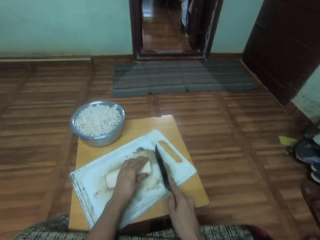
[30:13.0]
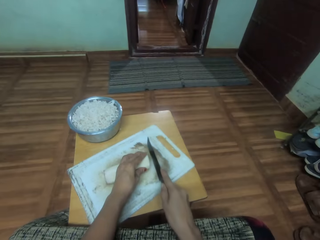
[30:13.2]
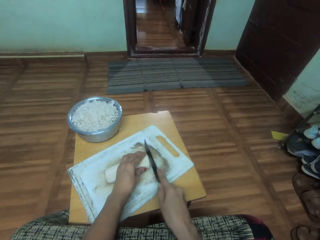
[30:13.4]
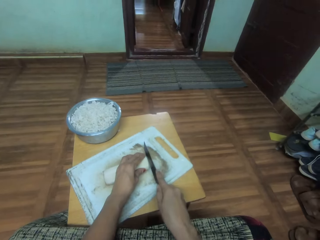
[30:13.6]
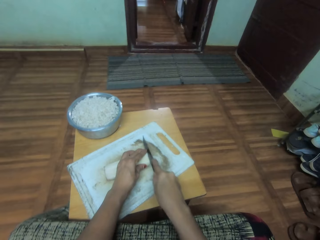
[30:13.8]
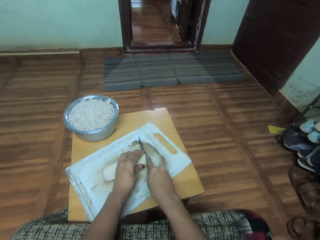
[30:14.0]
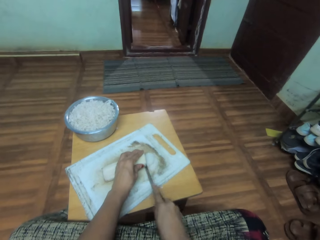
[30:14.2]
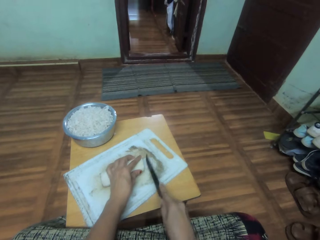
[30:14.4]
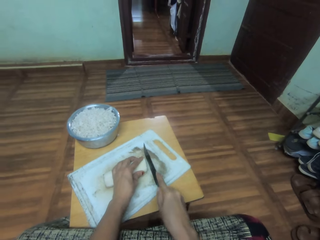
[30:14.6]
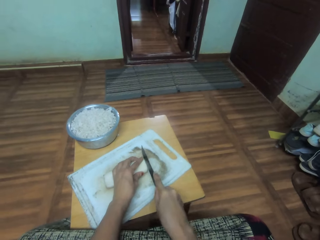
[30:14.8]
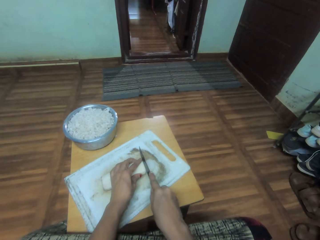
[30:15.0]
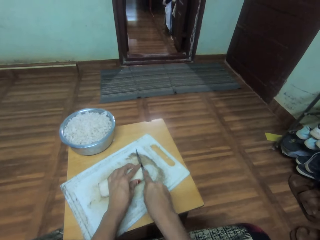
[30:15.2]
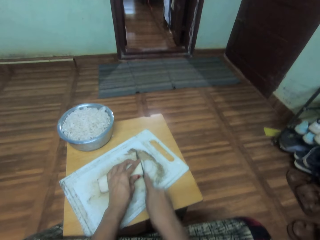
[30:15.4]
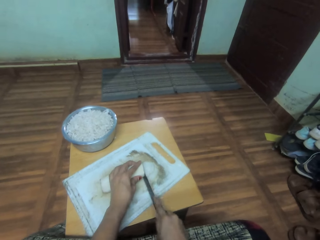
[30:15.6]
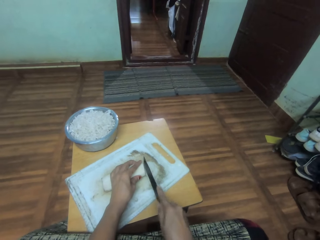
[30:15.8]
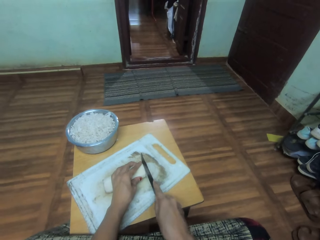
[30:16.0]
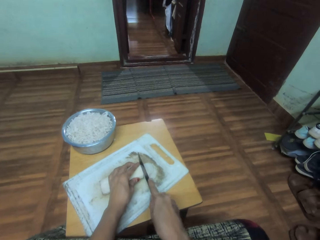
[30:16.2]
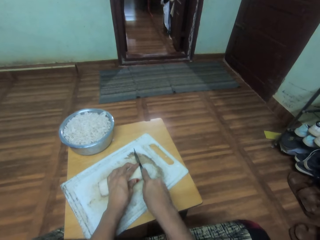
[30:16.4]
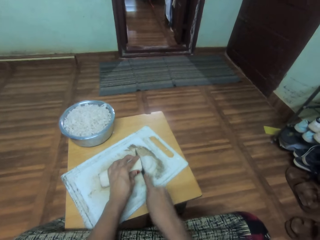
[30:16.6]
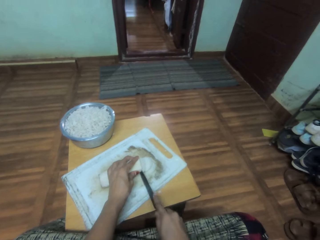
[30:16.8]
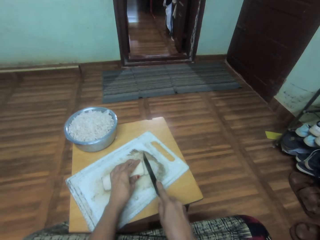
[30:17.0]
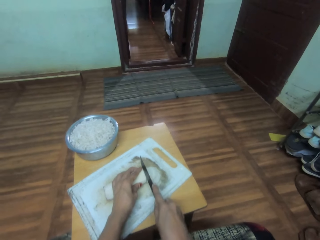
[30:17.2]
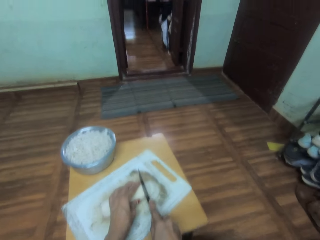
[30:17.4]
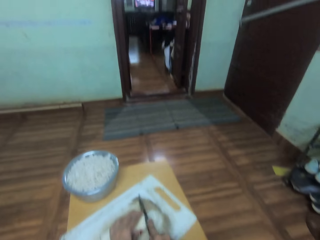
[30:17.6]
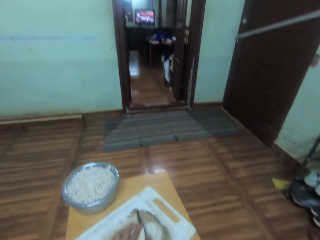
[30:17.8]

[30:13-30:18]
The camera wearer looks down.

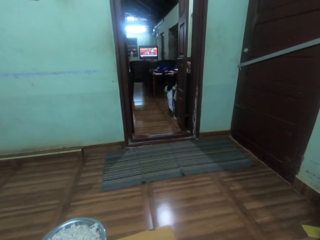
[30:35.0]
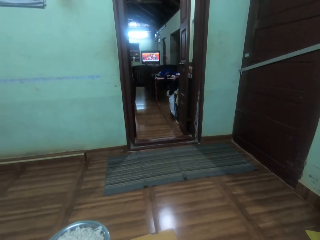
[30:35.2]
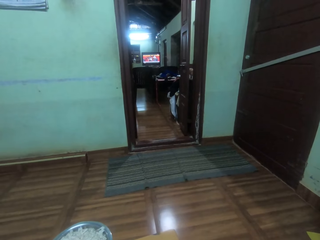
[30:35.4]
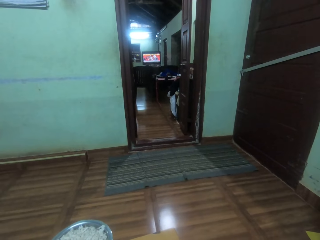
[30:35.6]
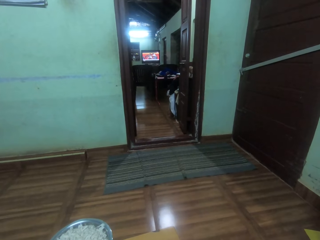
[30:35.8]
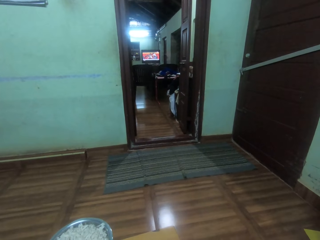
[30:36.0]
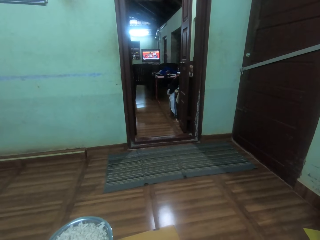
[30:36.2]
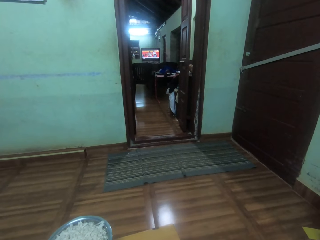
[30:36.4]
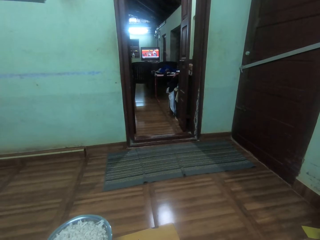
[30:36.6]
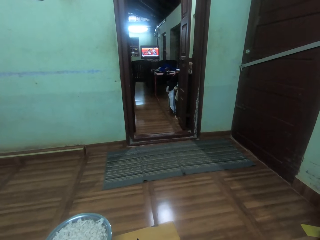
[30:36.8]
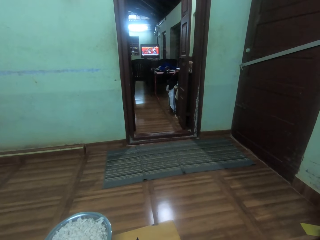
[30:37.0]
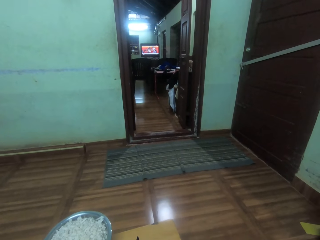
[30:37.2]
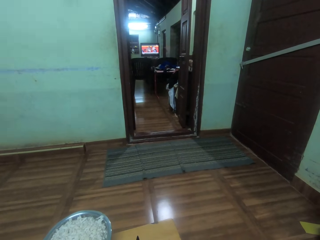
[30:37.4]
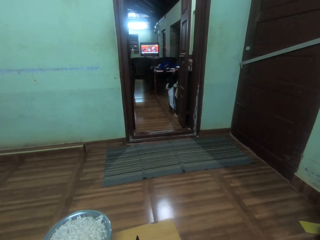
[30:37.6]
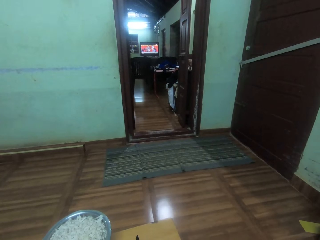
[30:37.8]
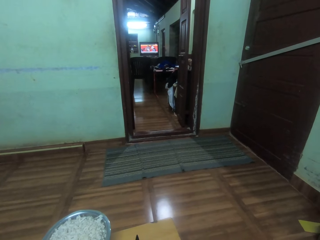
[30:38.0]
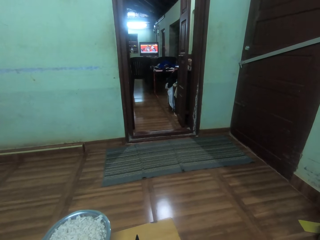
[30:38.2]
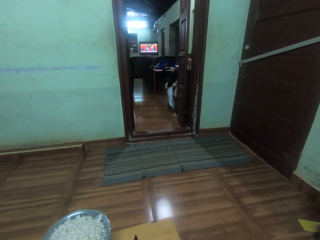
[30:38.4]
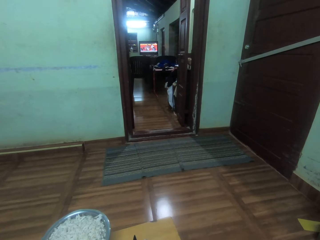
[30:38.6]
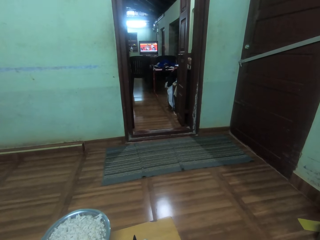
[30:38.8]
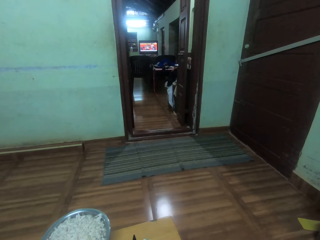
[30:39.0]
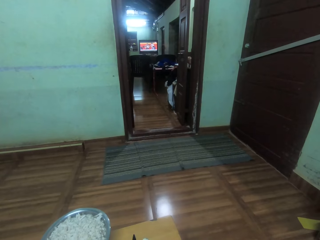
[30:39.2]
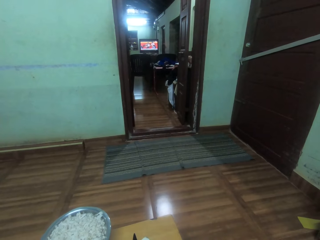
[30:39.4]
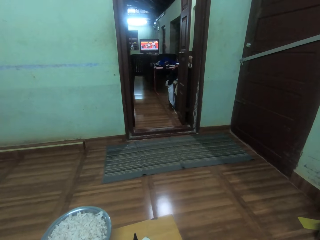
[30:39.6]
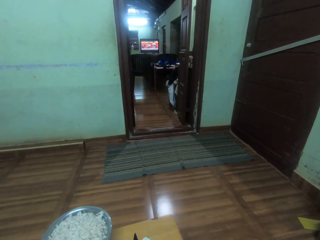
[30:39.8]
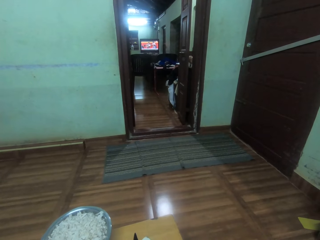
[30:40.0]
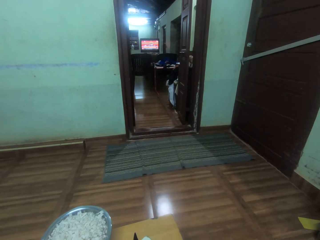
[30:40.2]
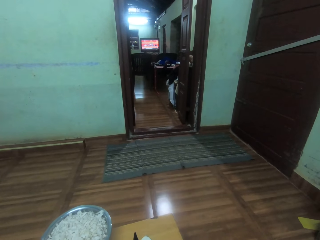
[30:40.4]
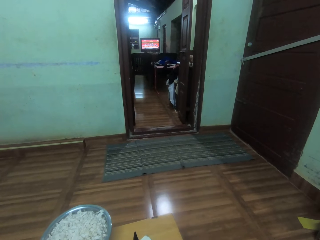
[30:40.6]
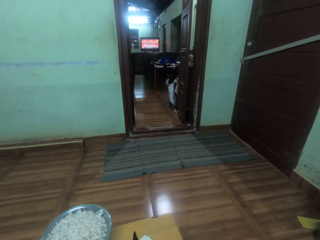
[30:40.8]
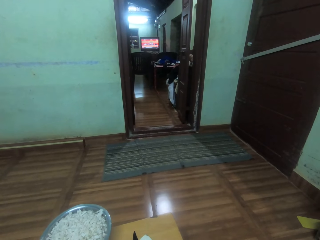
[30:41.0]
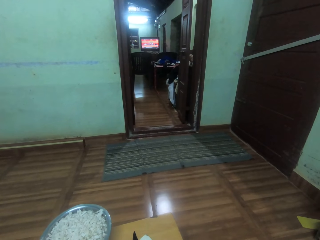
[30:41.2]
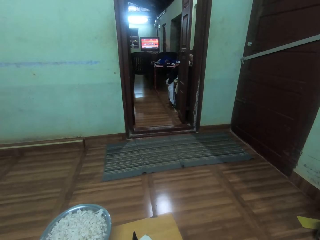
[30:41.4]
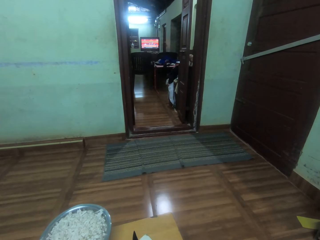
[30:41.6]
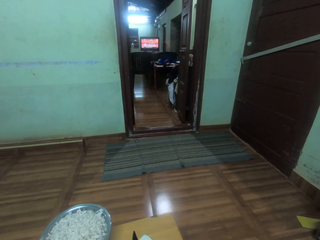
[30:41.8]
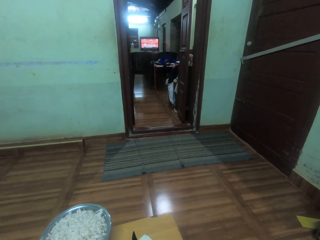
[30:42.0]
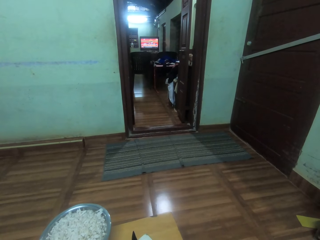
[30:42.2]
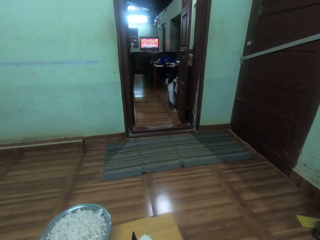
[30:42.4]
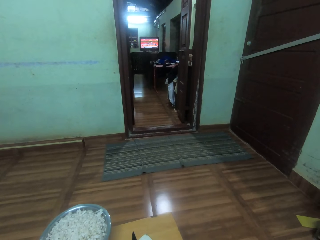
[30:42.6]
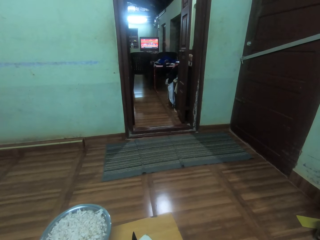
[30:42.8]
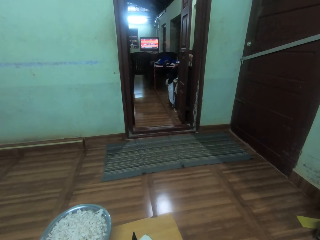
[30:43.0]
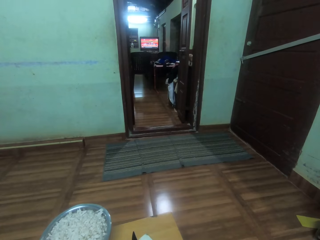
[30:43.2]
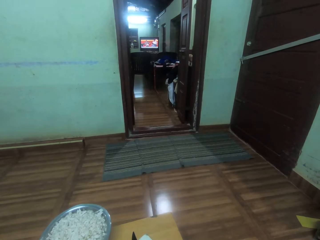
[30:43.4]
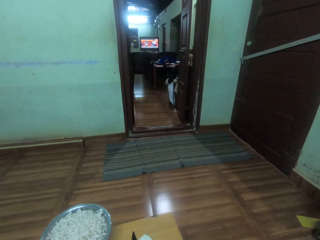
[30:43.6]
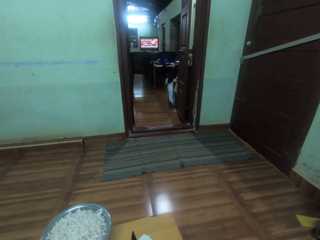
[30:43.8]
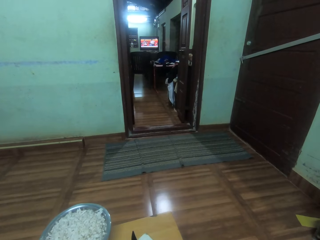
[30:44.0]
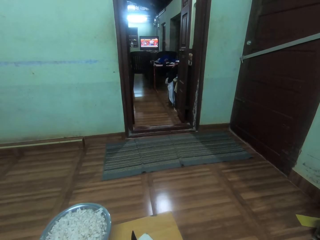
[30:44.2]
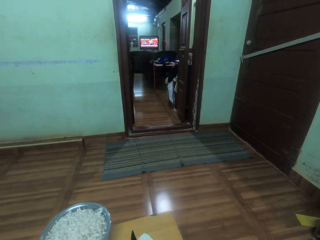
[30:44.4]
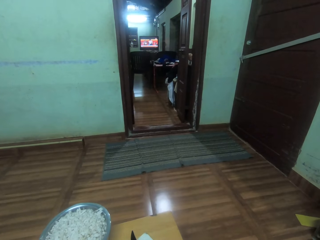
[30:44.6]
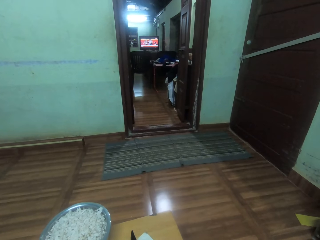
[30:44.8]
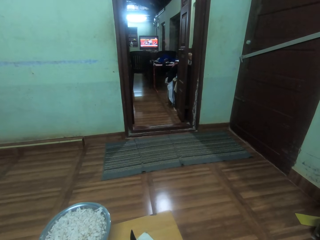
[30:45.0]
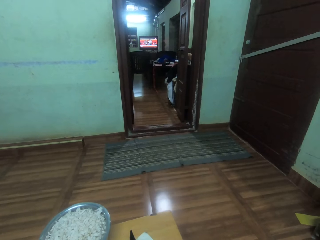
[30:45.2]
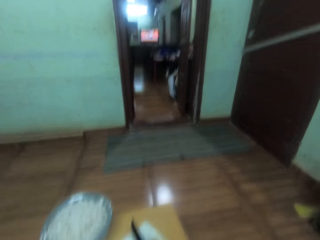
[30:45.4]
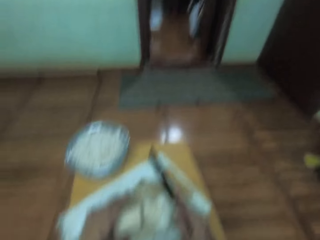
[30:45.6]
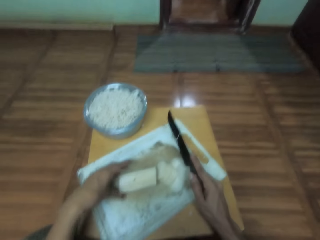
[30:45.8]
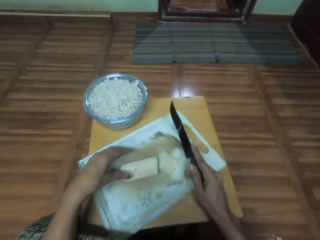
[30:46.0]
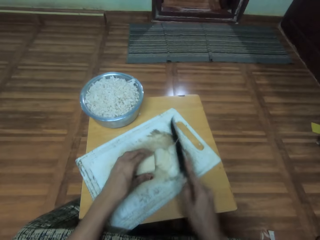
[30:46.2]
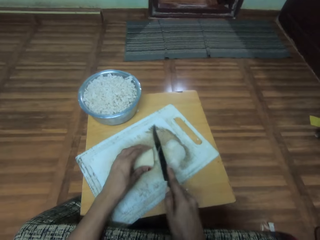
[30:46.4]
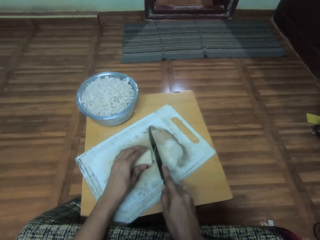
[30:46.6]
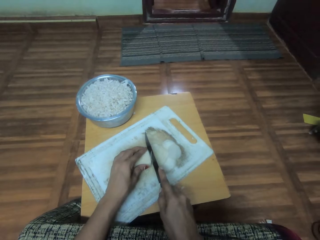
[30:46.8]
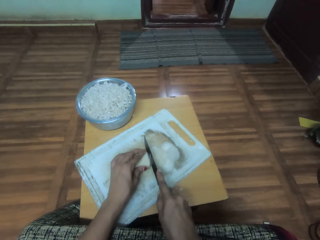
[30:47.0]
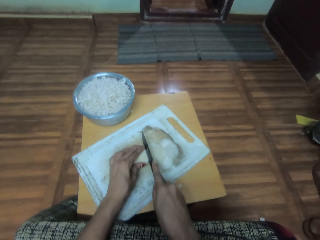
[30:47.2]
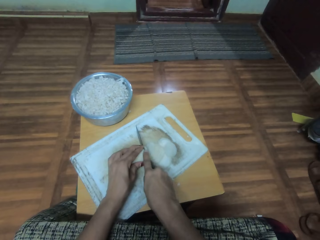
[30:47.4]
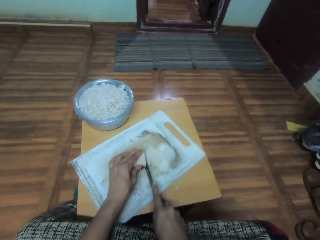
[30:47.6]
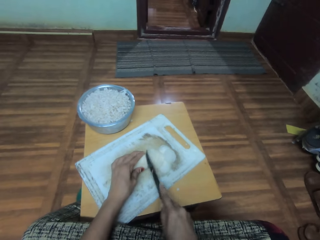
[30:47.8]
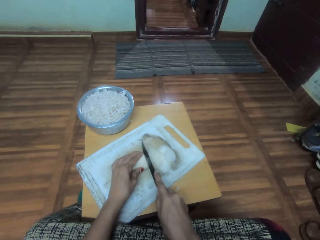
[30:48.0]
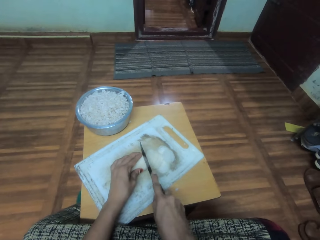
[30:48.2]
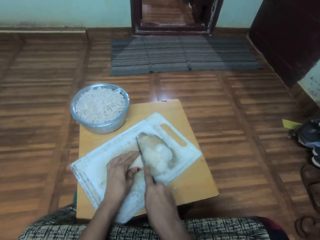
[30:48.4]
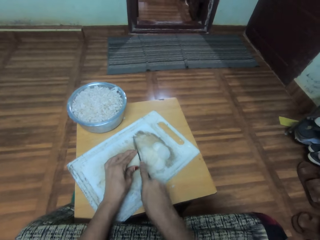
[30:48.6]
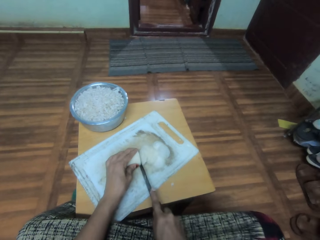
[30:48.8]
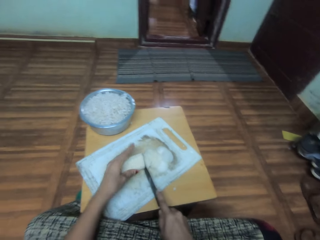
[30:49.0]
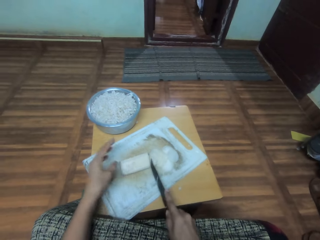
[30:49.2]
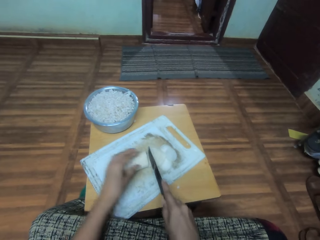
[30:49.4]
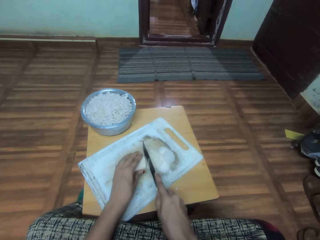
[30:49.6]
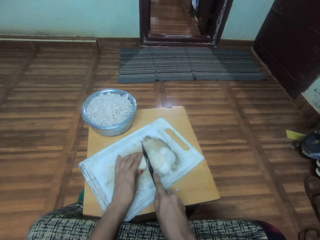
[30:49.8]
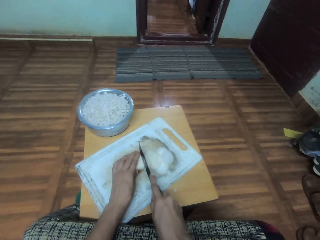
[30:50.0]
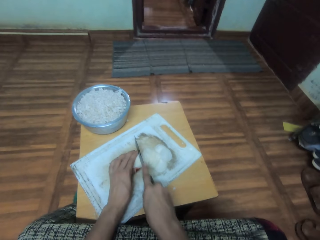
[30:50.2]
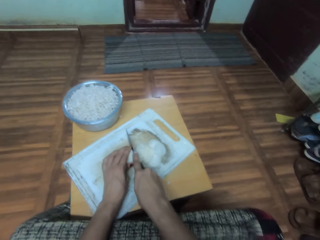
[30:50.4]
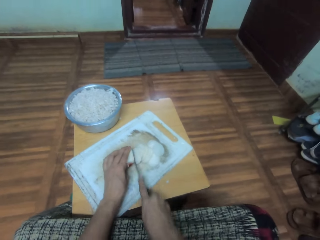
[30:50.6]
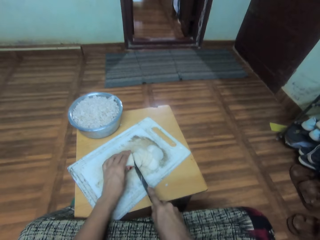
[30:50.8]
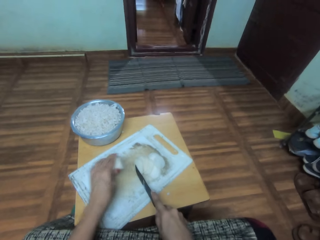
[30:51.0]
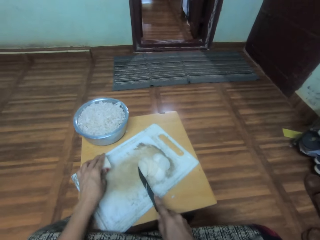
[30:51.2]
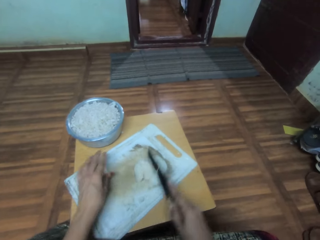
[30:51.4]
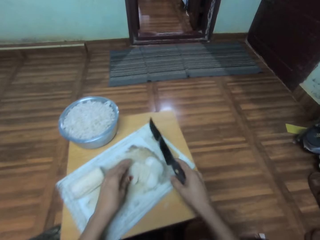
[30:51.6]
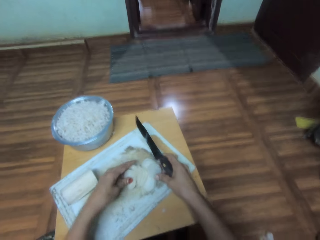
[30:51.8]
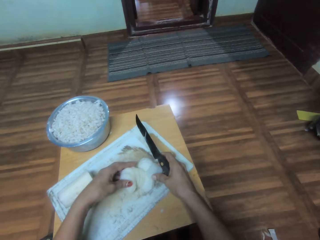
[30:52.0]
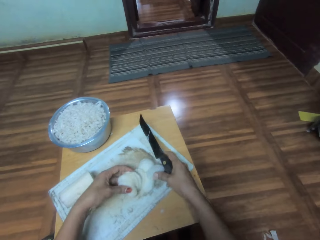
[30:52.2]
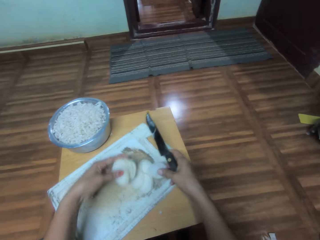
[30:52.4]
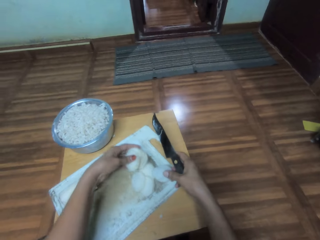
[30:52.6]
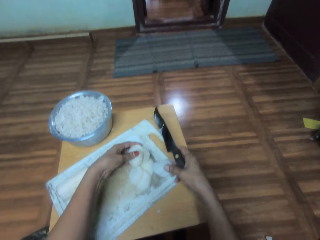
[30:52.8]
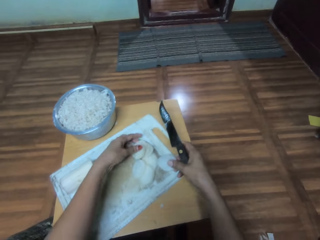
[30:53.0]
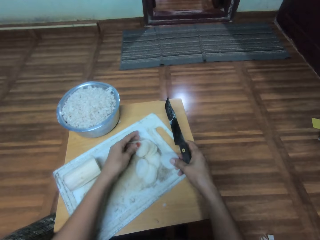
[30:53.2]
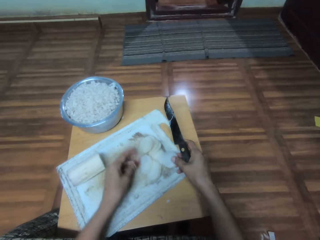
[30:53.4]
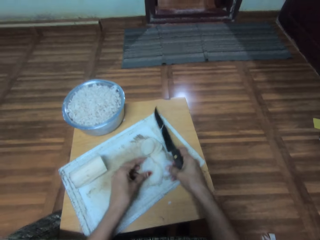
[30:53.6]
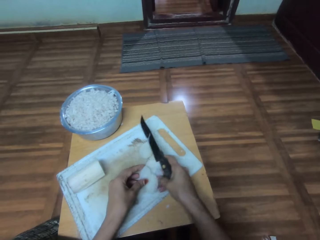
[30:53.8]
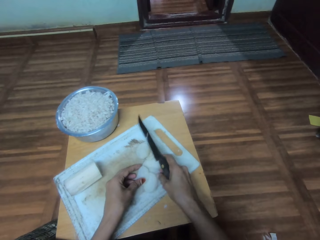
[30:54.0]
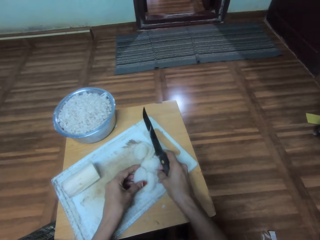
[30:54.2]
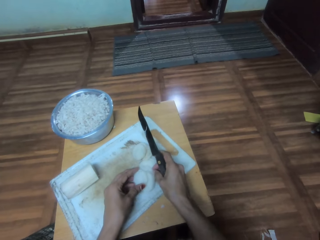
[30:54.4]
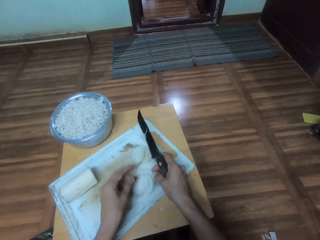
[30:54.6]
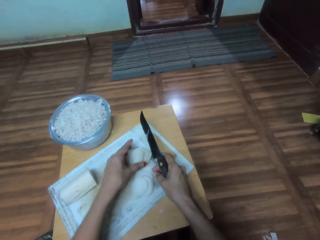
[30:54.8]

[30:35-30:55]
The camera wearer watches the television. They look up. They move their hand, look down and hold something. They move the knife. They cut the vegetable. They move their hand up, move their hand down, hold something and chop something. They lift something up. They place the vegetable on the chopping board. They move the knife up, move their hand up and arrange the vegetables.
